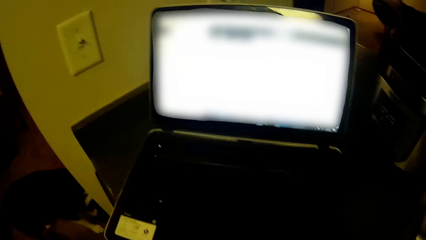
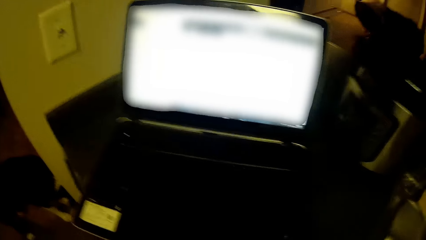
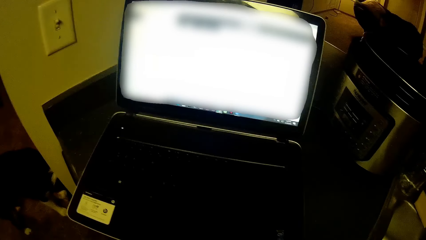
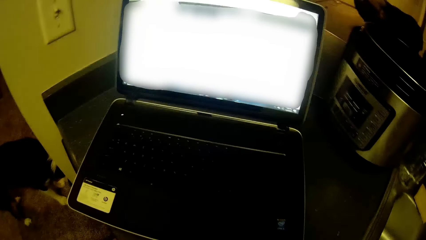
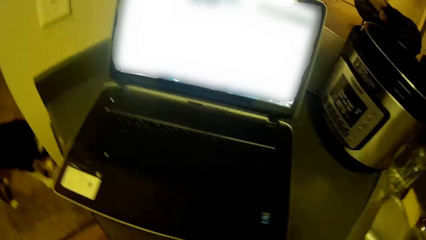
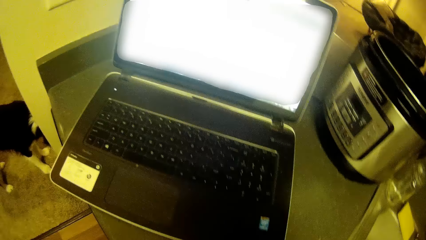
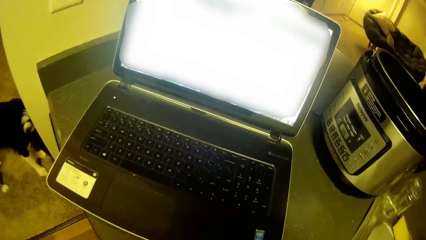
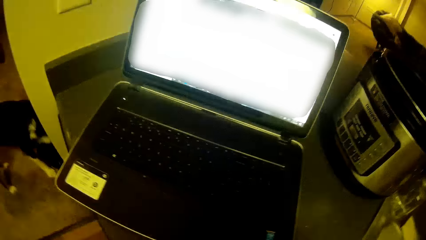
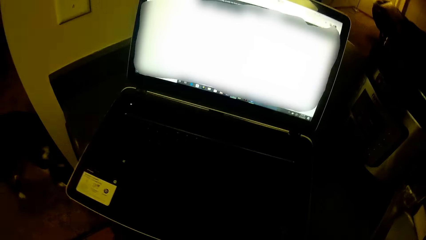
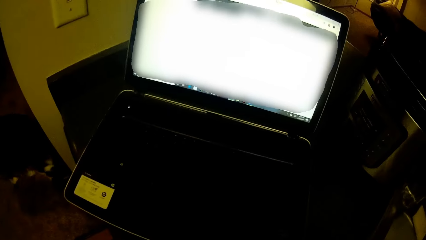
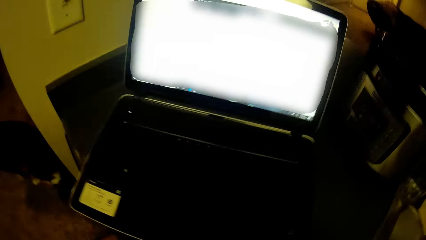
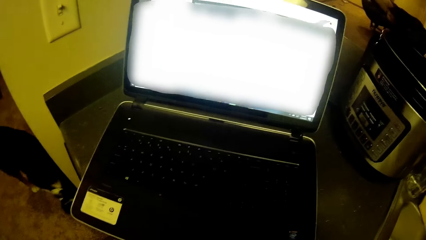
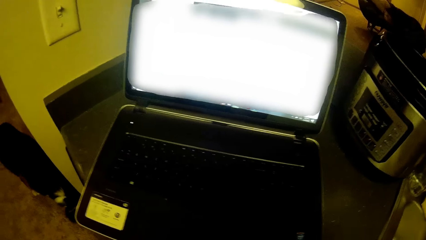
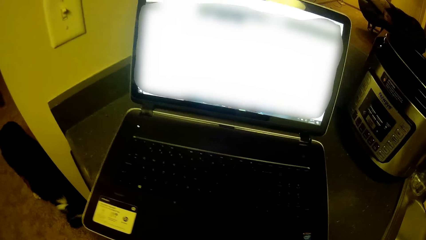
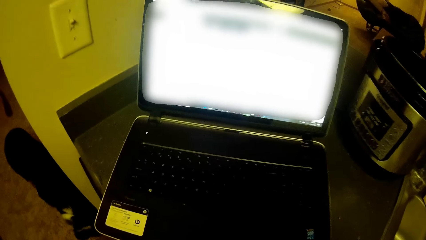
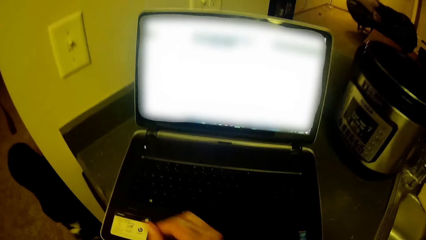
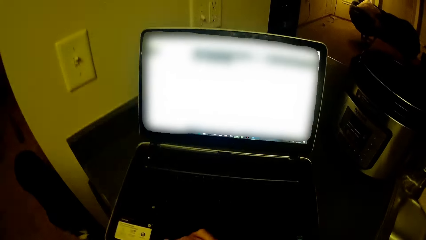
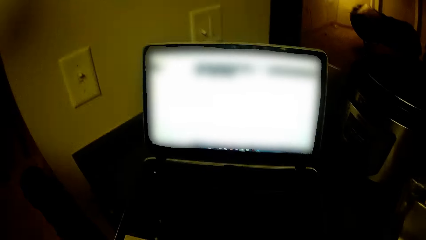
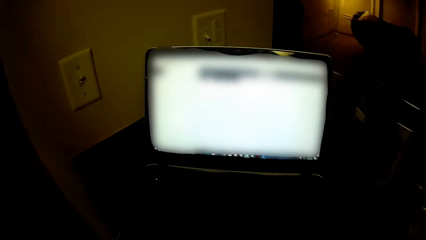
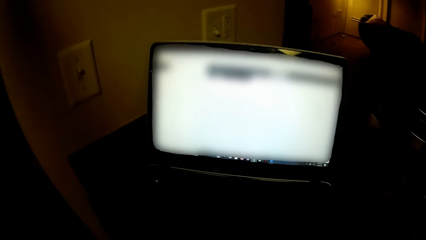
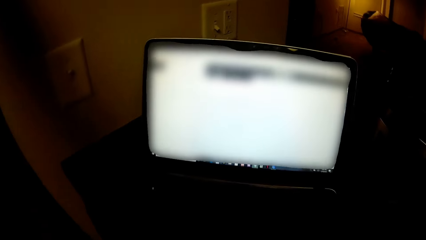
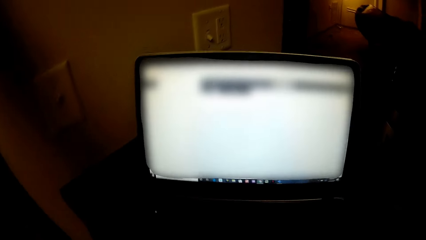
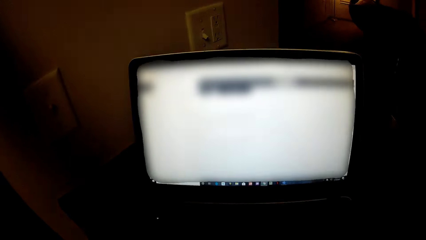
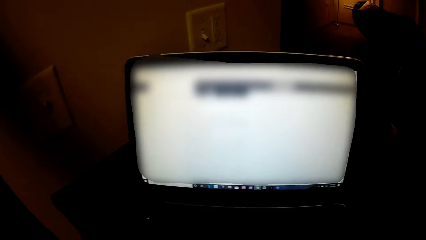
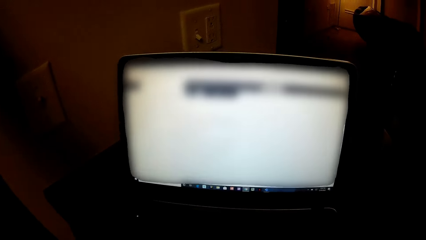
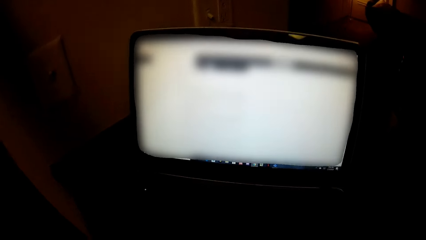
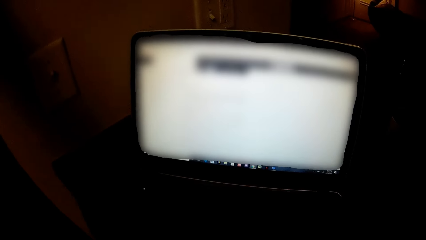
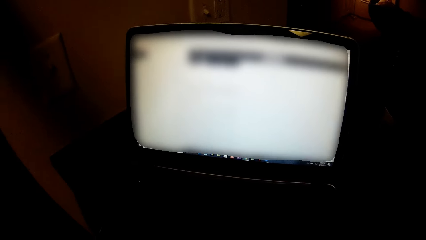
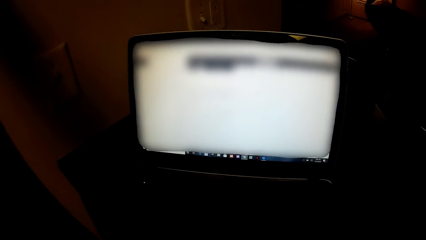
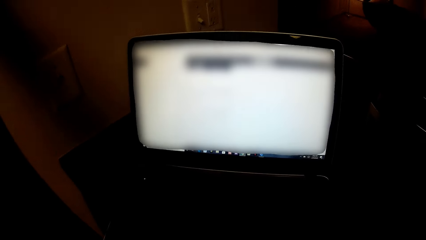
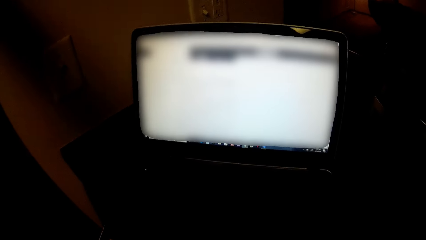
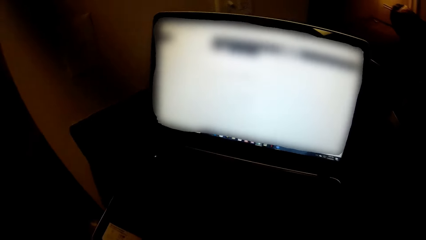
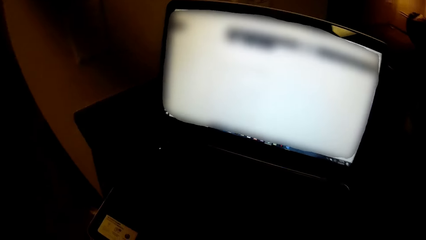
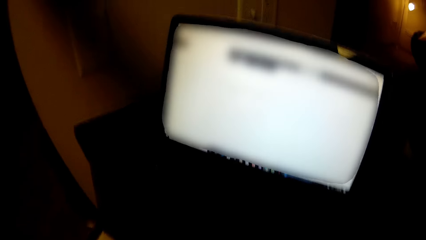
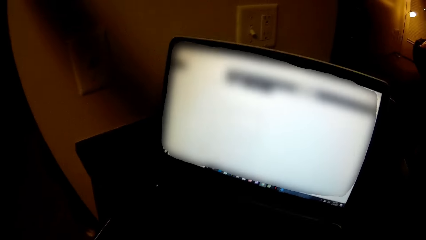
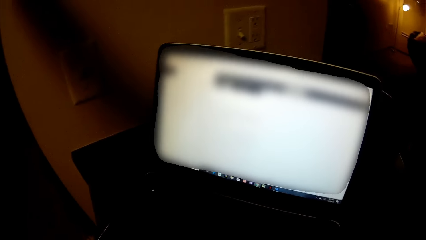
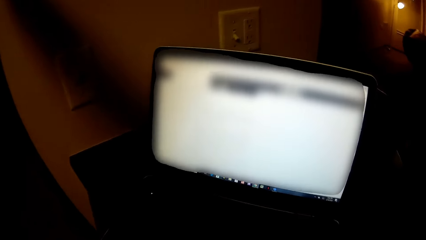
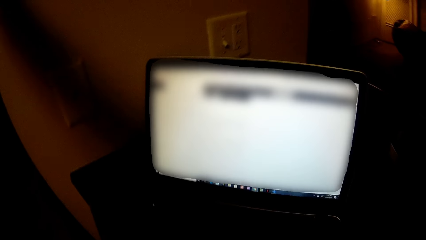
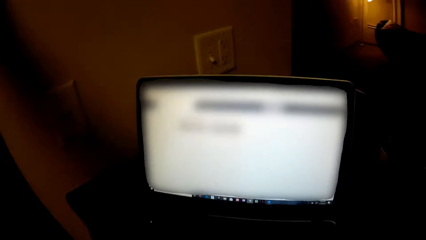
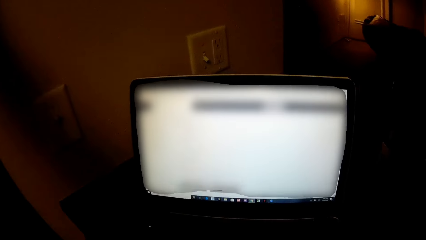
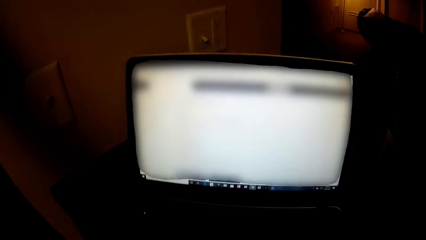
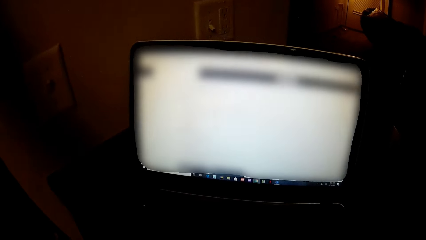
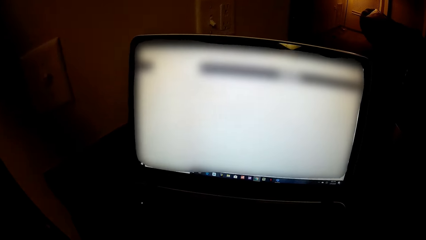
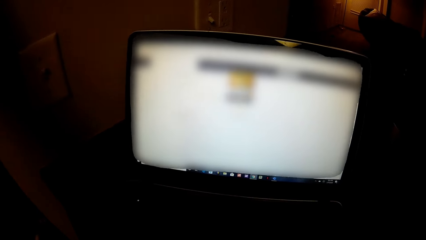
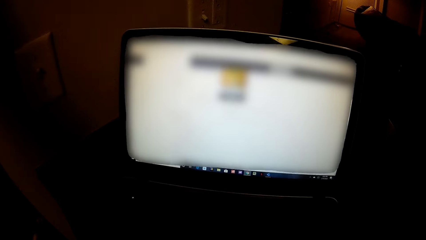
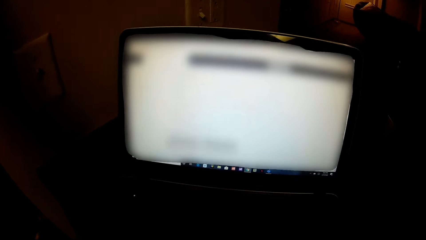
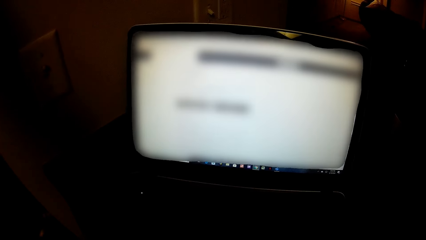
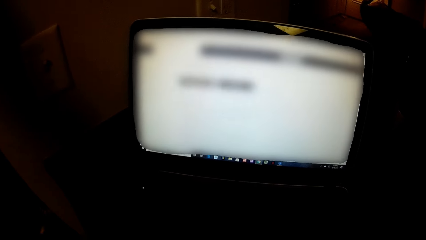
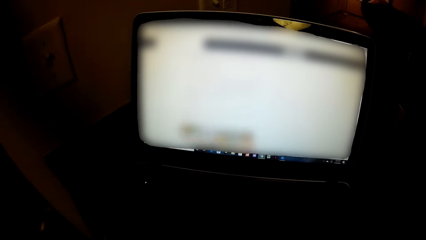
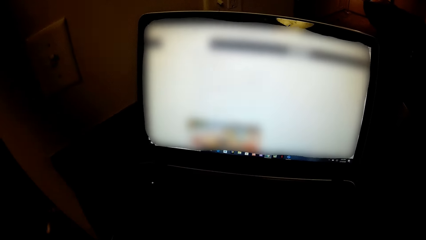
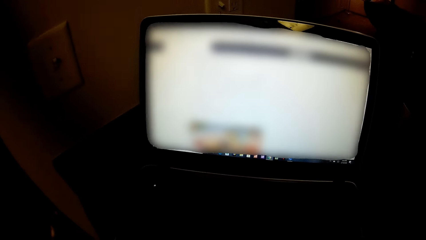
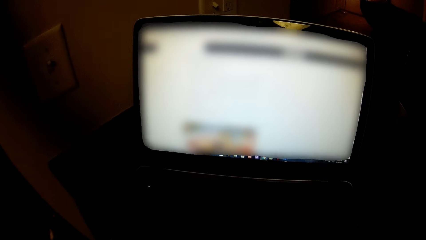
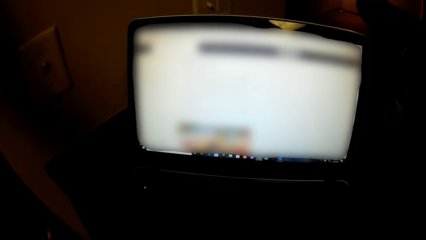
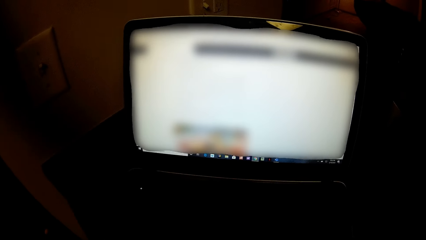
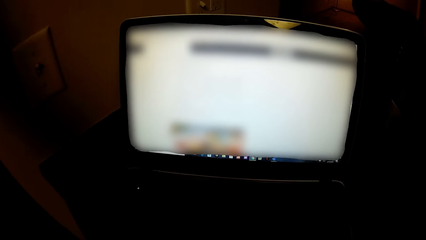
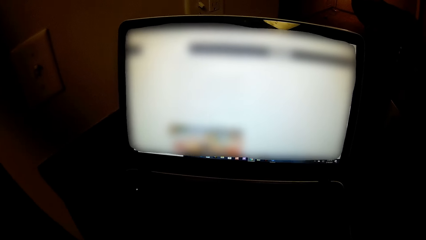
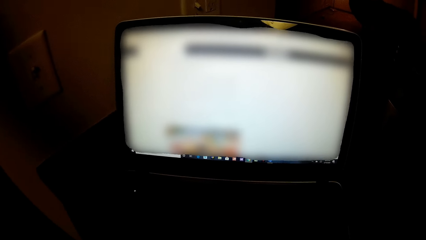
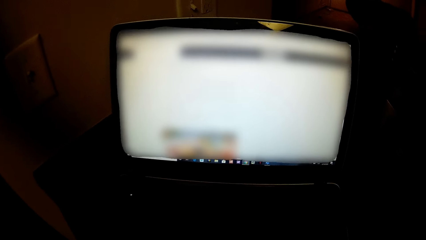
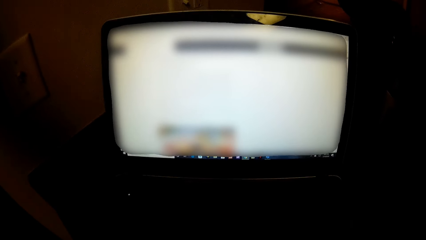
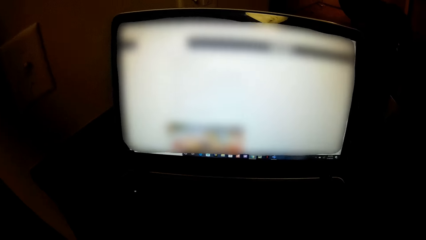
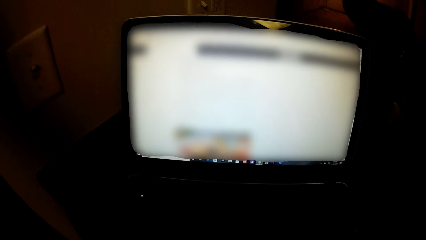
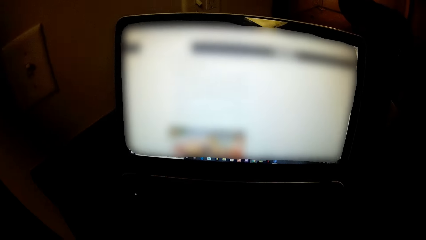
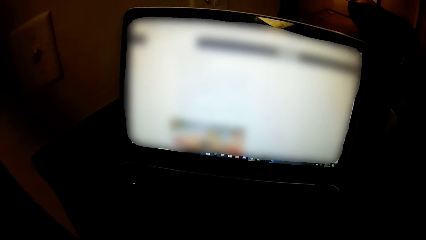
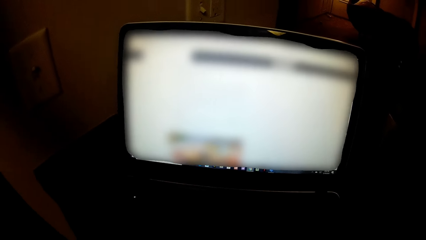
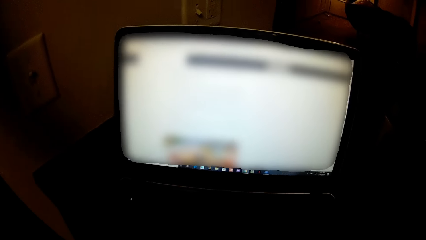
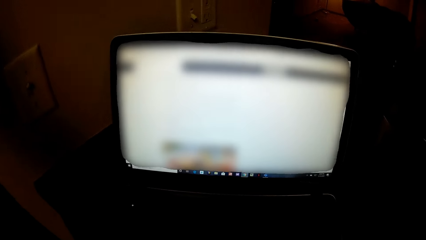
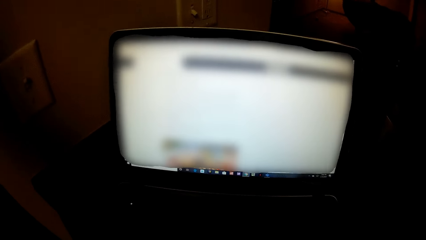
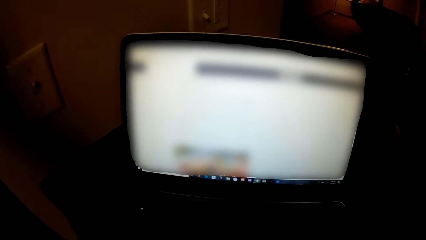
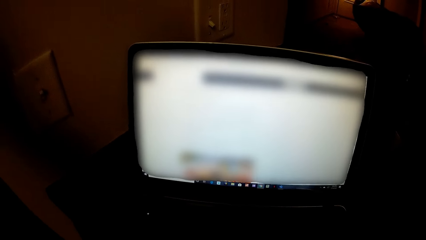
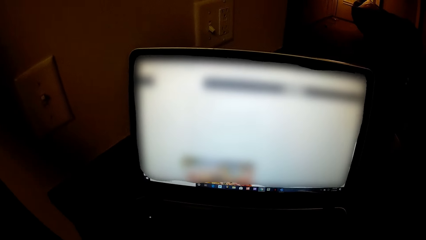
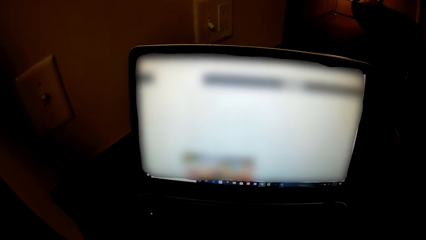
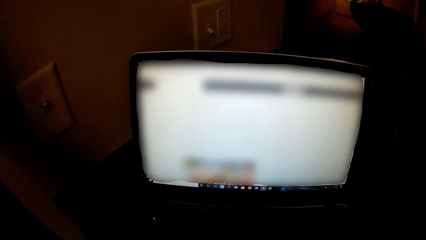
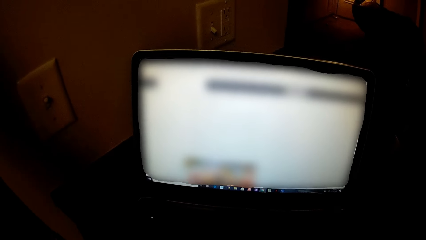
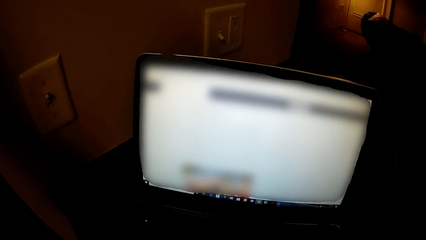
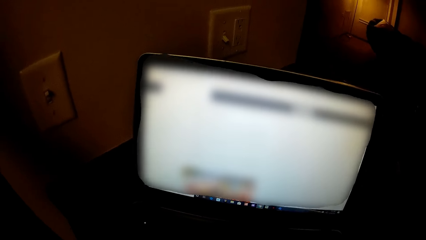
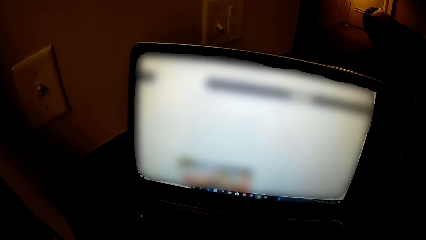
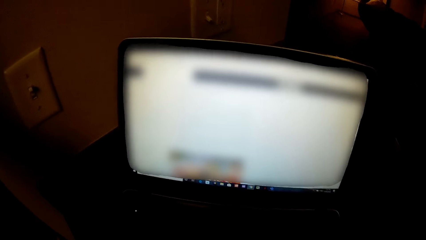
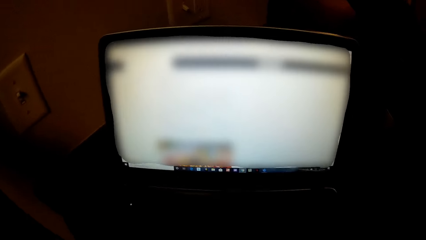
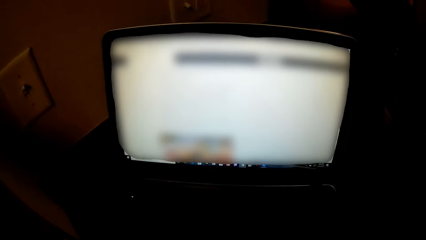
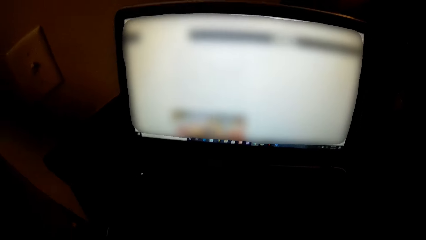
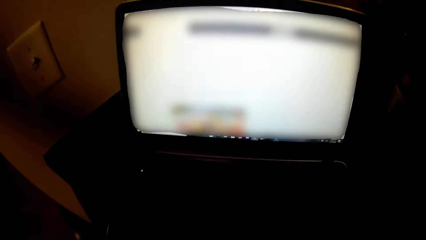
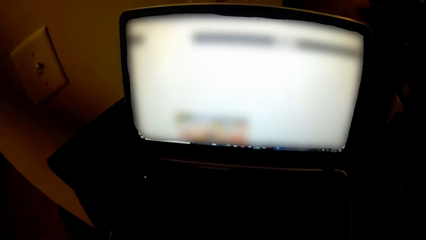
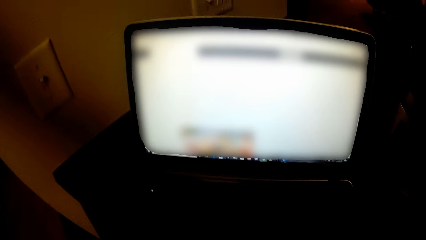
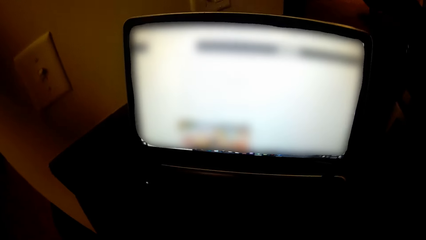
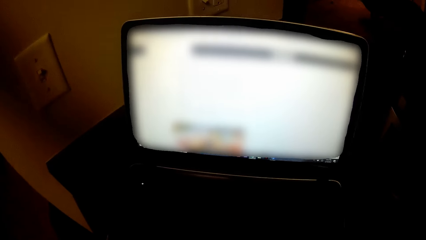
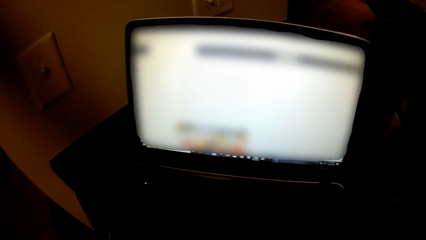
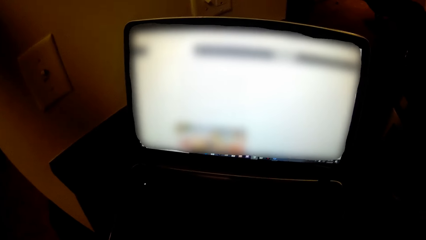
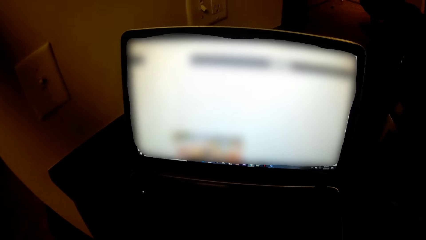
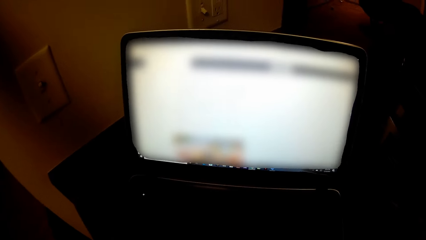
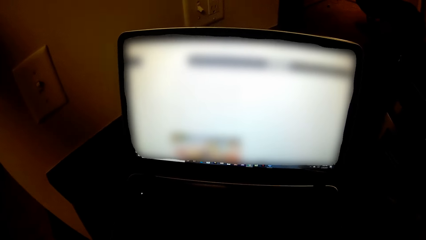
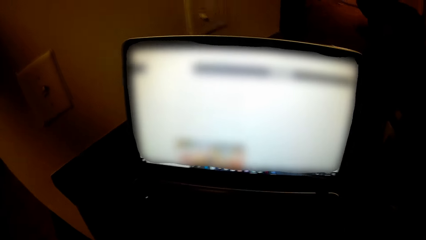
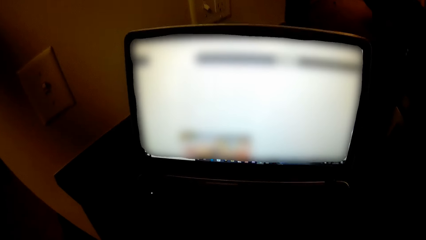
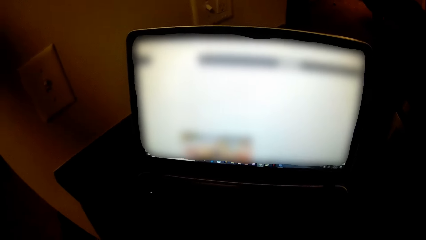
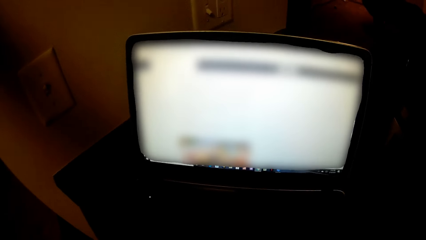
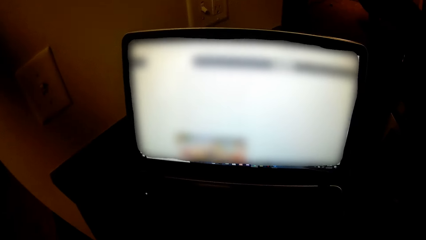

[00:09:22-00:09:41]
The camera wearer stares at the laptop. He swings the hand. He operates on the laptop with his right hand. He stares at the laptop. He touches a camera on his head with his left hand.
